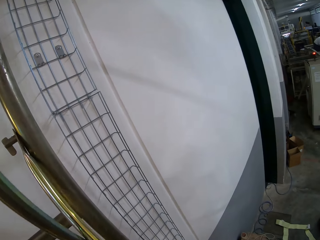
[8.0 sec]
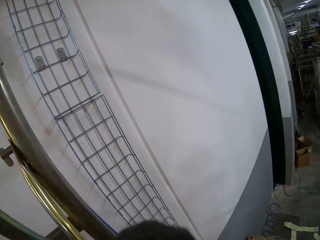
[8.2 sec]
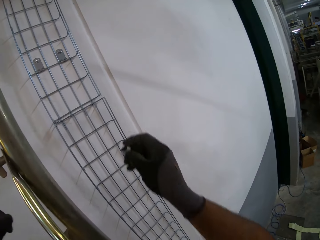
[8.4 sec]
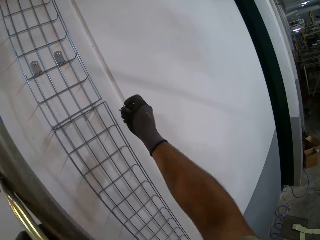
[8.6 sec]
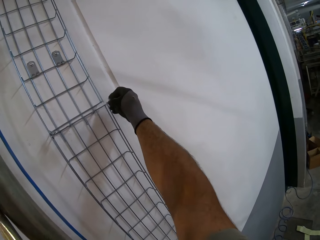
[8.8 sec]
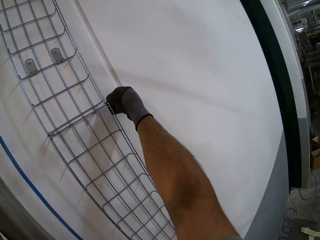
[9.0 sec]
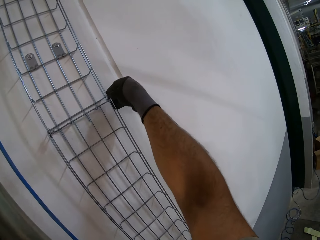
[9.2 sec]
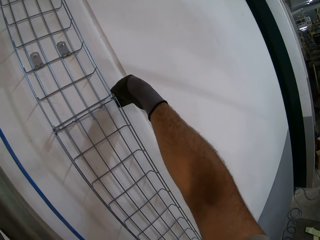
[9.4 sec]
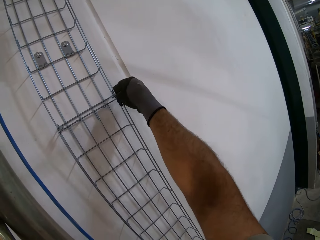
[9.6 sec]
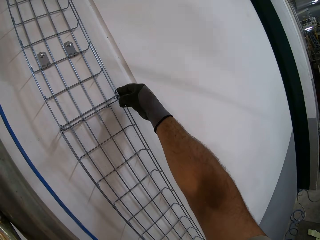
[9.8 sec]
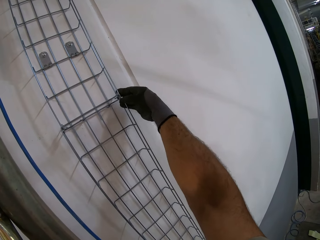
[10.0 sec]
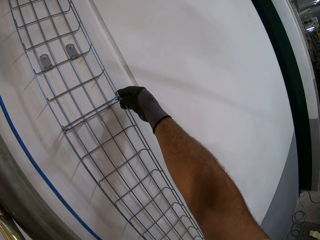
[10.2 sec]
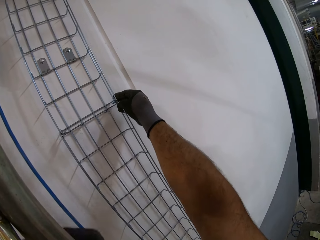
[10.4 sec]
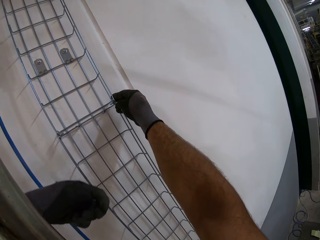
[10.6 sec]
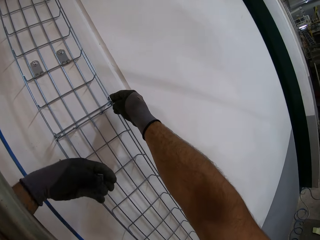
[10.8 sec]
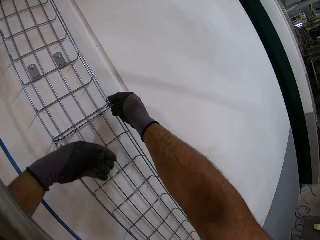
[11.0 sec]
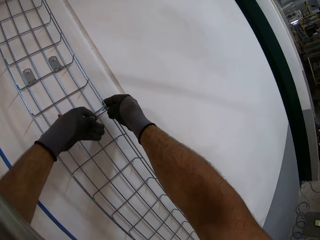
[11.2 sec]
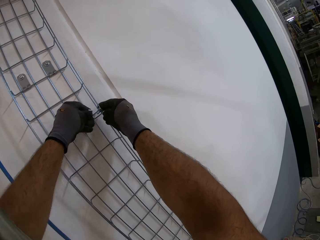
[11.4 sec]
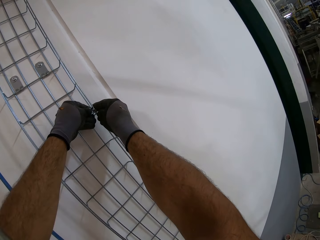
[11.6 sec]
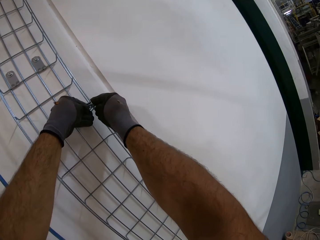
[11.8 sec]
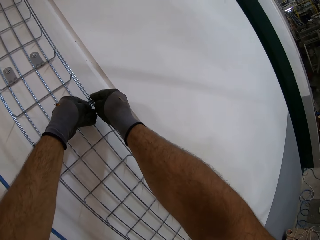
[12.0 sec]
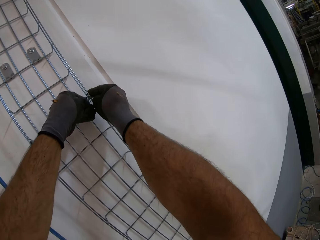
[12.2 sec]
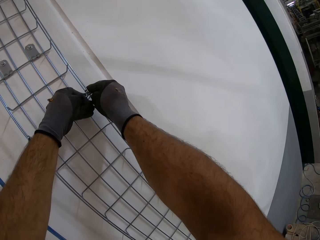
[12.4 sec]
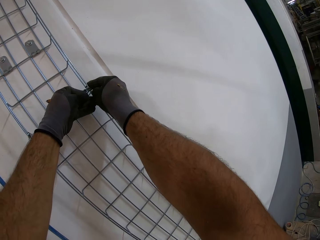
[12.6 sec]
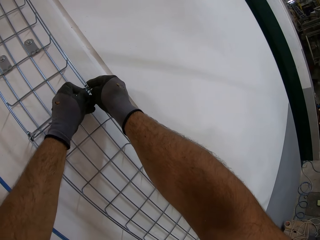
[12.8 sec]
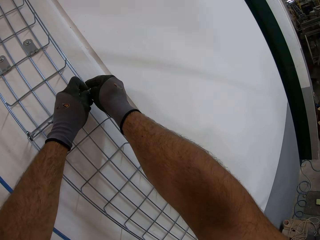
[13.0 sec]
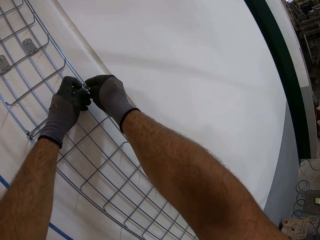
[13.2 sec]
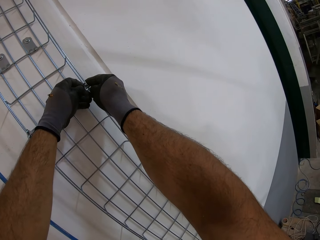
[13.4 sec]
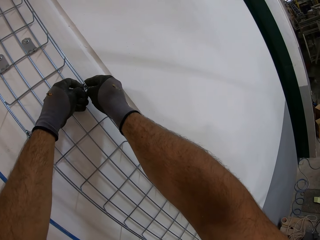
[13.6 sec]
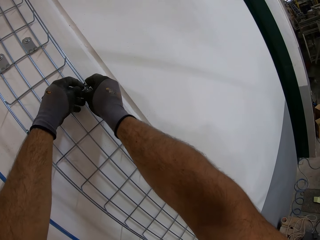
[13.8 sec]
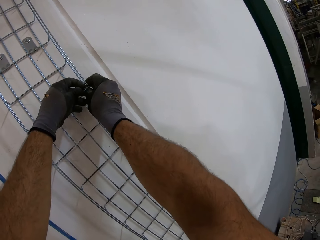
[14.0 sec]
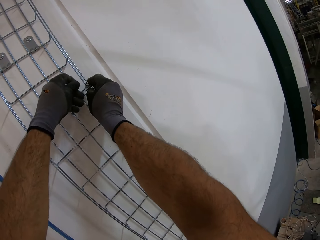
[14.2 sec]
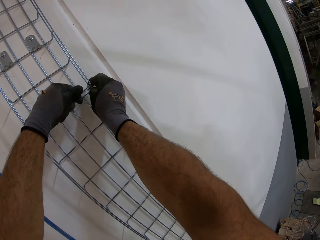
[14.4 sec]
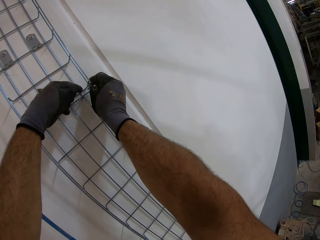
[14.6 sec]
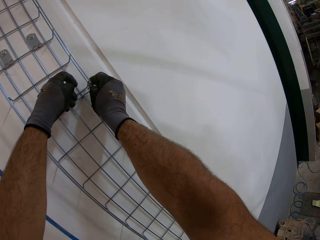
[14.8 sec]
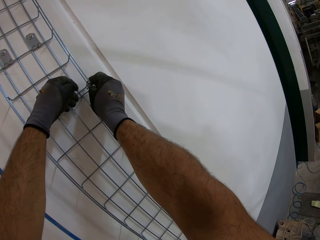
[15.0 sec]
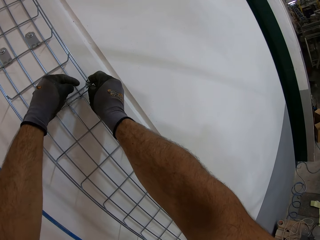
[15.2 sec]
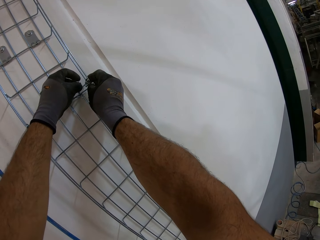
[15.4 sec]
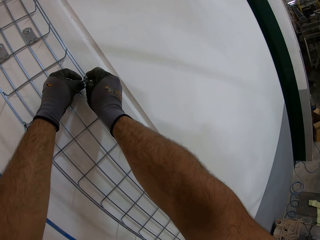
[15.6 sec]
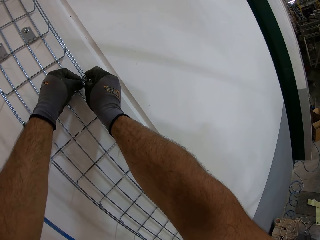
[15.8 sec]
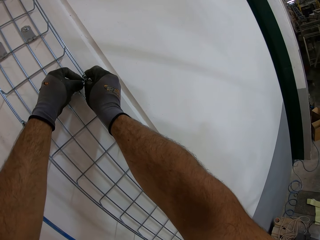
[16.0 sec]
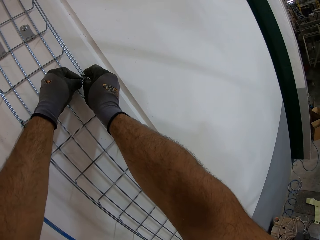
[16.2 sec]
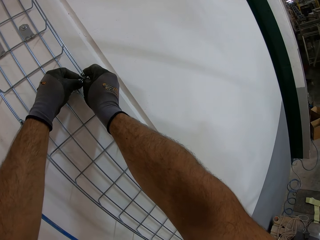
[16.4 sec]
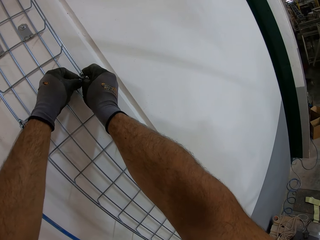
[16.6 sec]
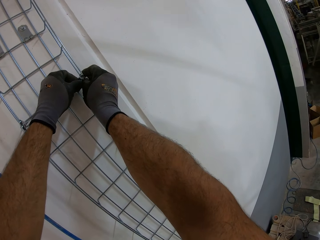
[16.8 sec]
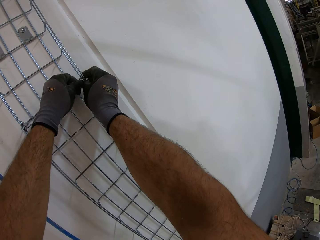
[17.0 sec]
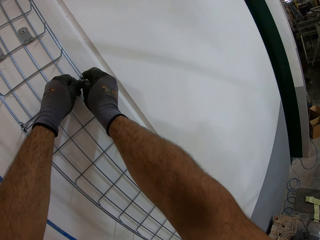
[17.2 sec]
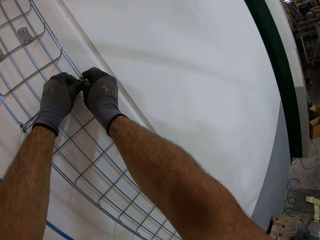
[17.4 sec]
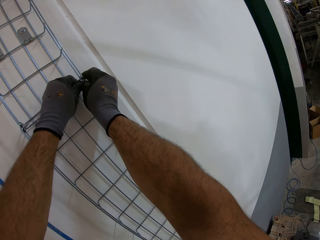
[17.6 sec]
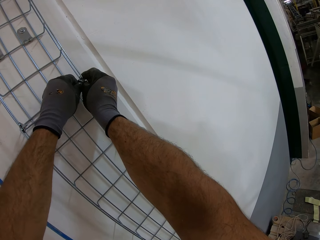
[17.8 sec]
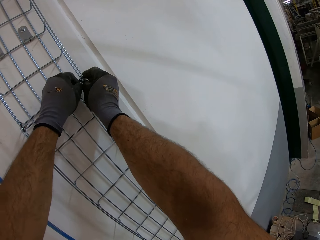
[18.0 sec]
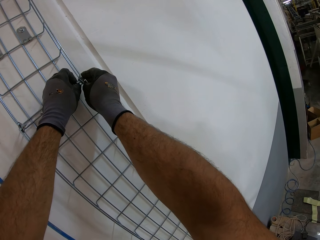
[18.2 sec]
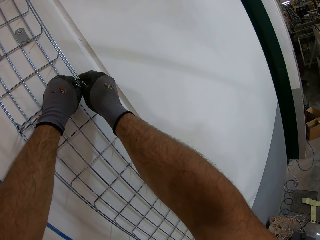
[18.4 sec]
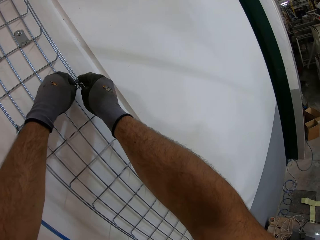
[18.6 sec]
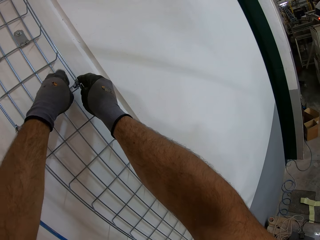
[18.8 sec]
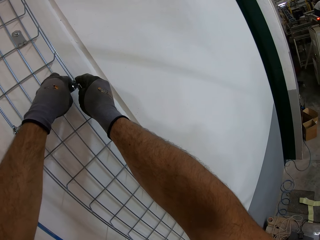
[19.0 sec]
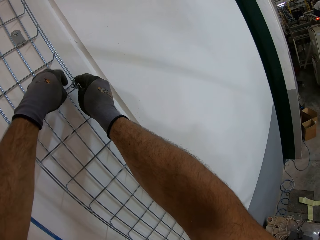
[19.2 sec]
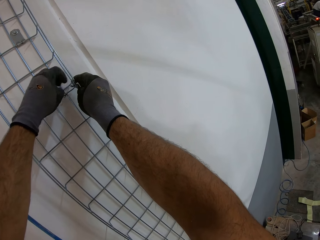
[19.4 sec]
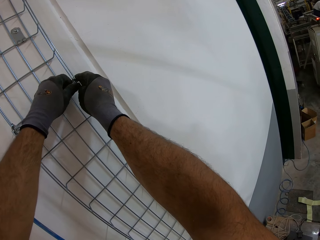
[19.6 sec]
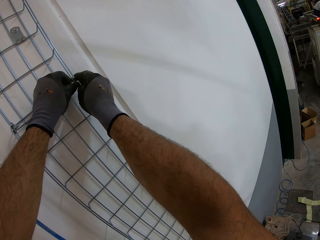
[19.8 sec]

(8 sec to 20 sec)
The camera wearer holds the metal. They put the pin holder on the wire. They tighten the metal. They fix the wire holder on the wall.

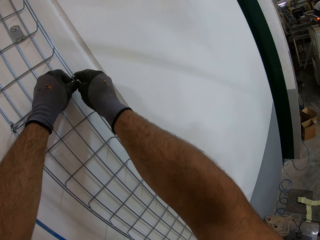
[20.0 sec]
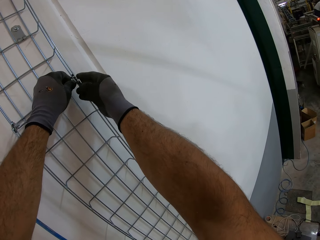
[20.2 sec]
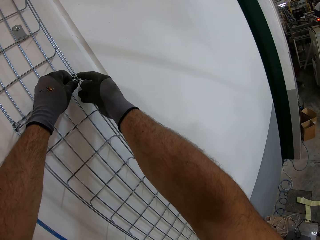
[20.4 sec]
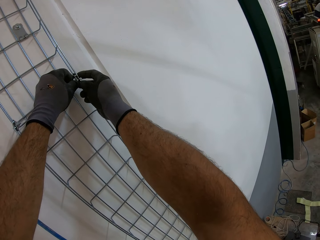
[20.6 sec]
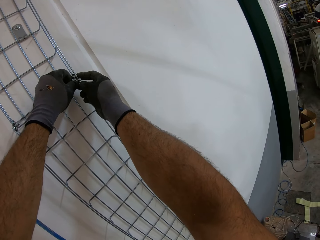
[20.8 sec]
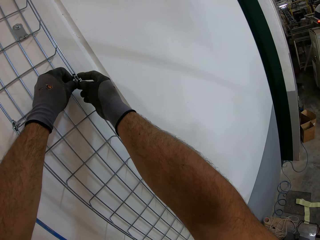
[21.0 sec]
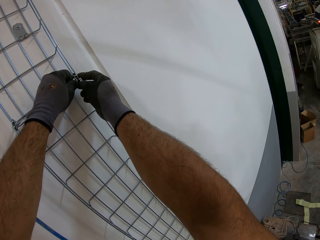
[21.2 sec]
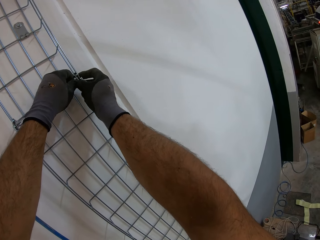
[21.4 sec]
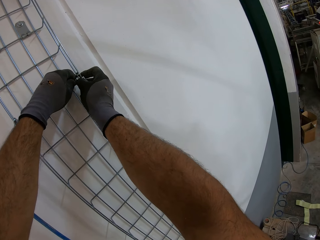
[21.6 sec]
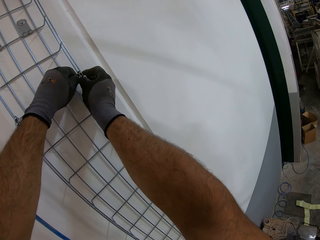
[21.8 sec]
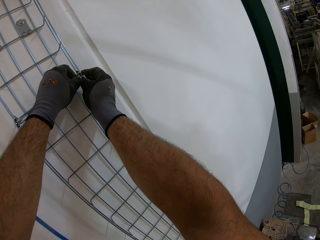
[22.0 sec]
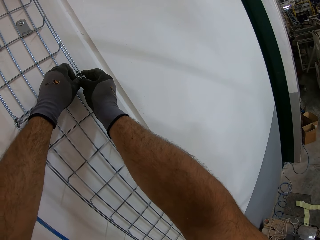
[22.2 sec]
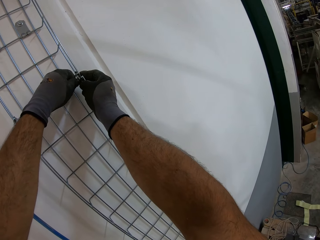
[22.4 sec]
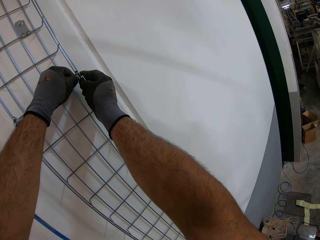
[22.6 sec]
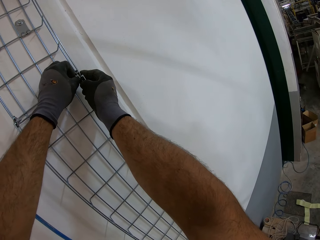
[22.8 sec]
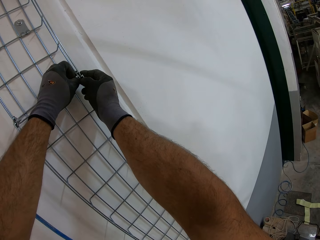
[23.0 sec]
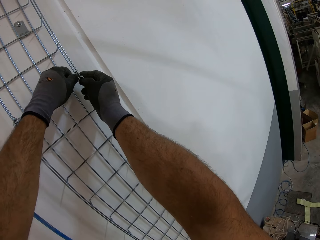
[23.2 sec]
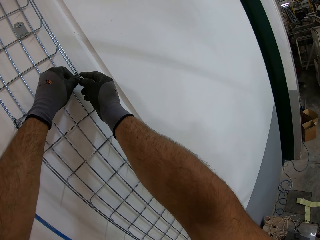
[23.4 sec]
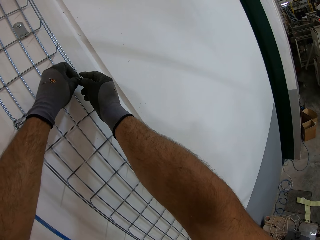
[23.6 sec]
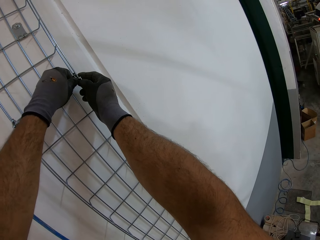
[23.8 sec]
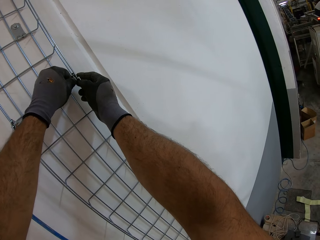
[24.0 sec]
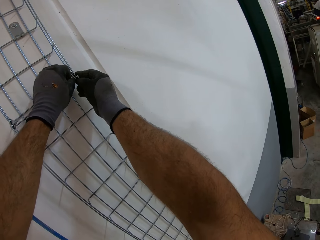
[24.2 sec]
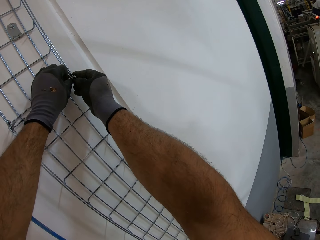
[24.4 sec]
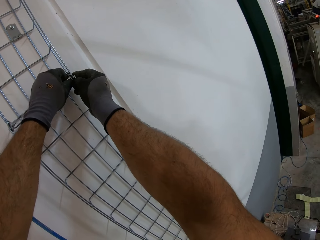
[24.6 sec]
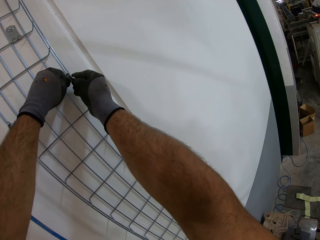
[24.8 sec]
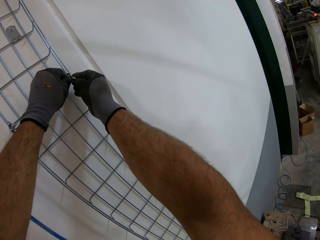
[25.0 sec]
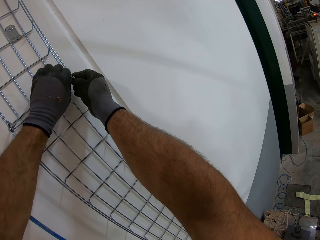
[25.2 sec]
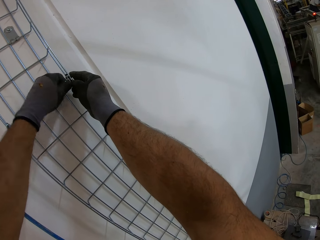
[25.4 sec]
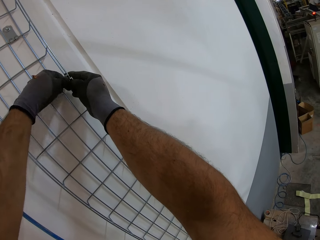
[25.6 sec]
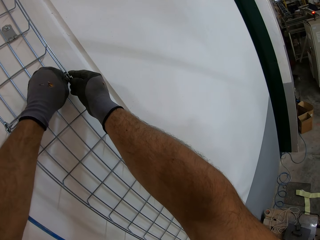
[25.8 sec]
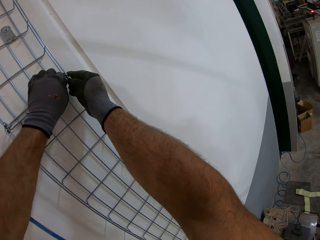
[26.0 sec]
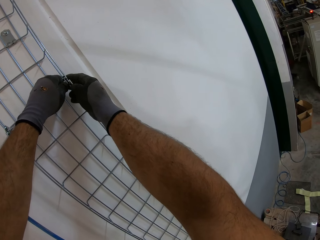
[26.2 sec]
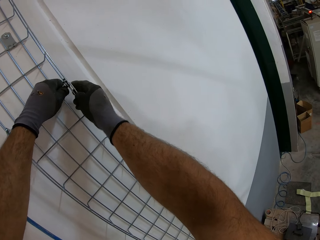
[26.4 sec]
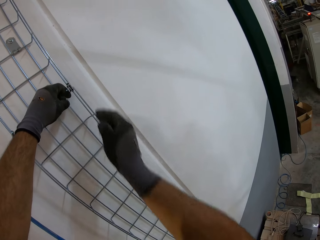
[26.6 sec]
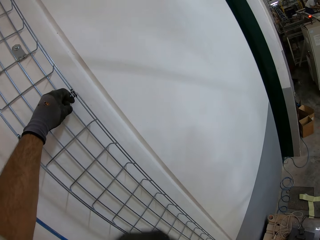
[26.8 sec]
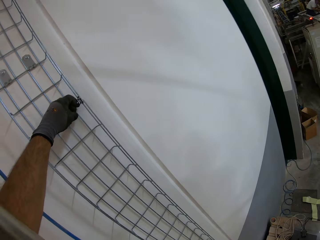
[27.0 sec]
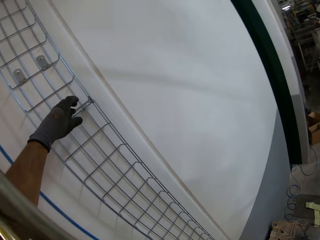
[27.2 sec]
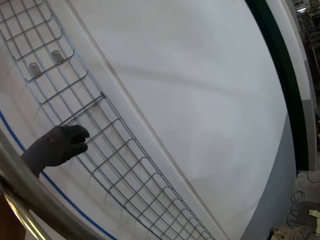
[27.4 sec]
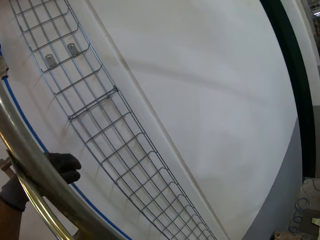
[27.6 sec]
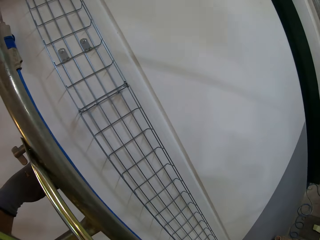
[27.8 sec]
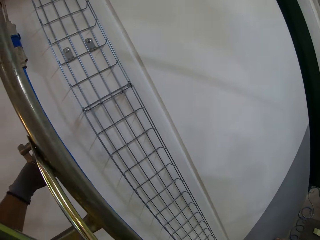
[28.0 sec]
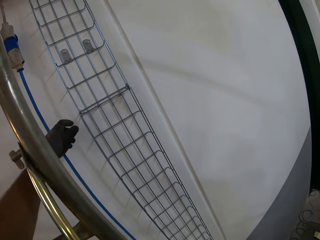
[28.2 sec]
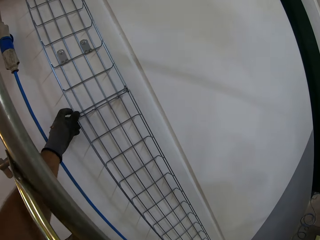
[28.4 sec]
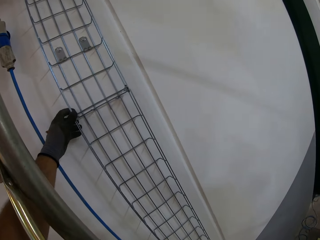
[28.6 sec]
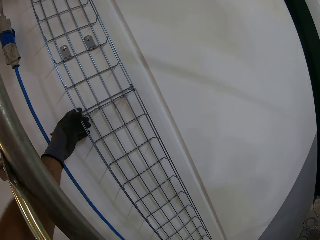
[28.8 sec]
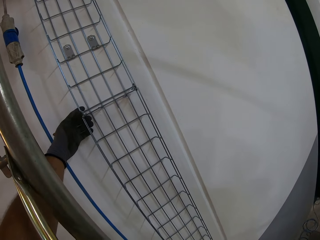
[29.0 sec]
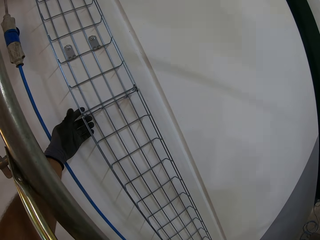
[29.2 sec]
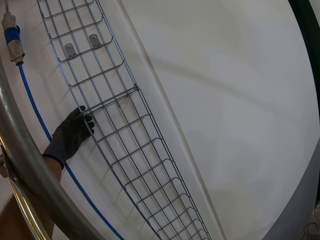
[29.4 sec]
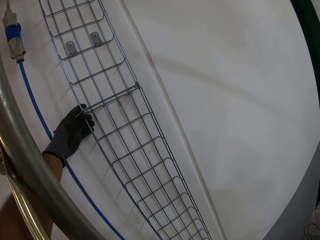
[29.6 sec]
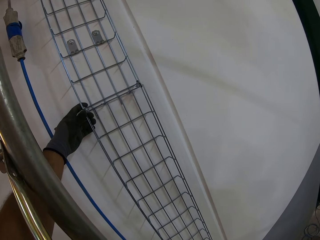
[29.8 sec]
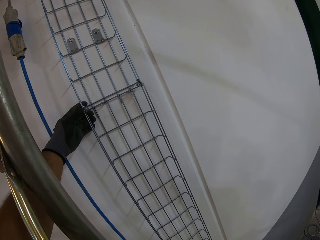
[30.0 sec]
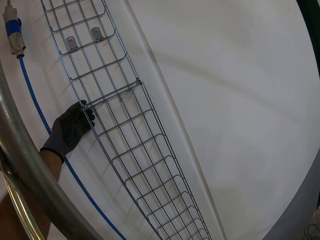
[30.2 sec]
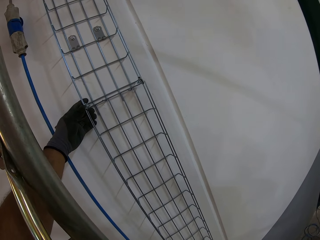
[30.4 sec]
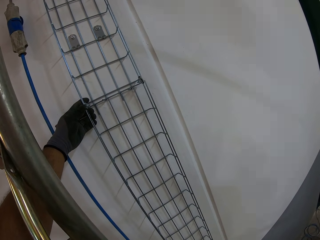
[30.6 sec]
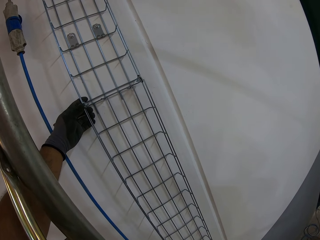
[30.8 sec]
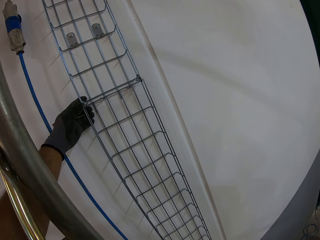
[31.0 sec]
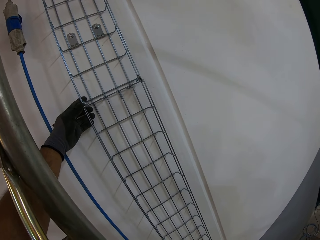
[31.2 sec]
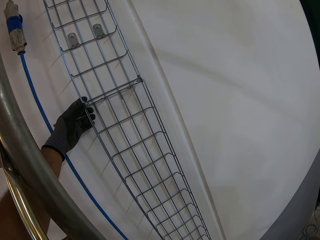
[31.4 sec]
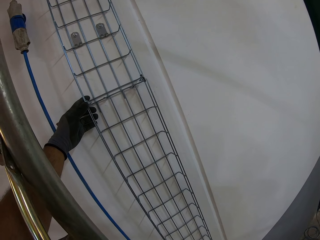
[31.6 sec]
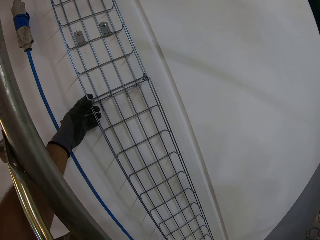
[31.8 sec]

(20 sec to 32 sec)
The camera wearer moves his hand. He touches the wire.
